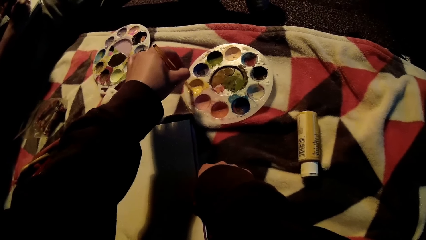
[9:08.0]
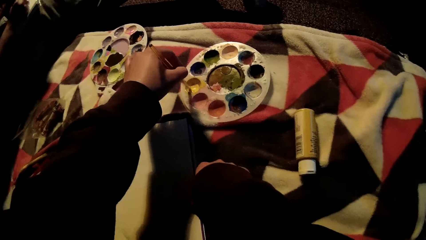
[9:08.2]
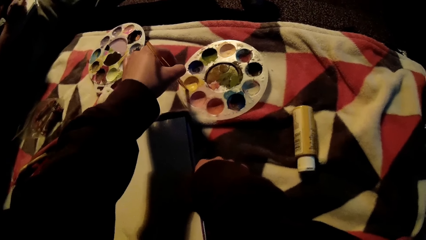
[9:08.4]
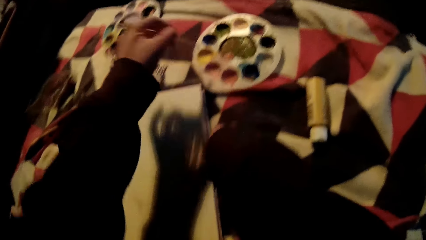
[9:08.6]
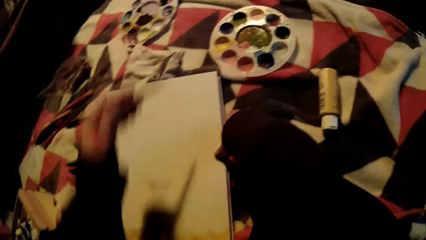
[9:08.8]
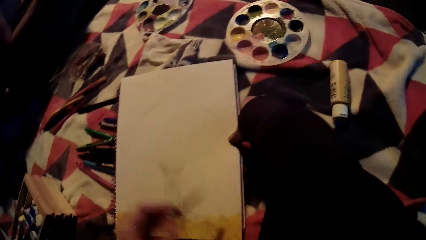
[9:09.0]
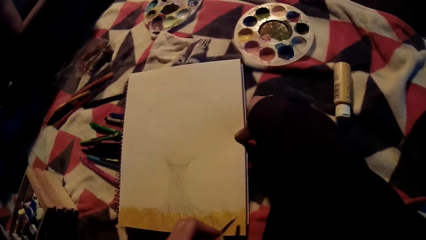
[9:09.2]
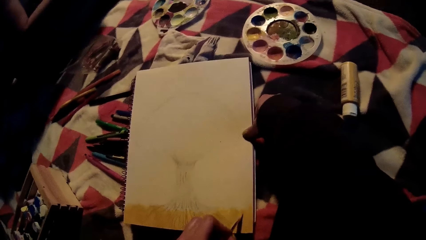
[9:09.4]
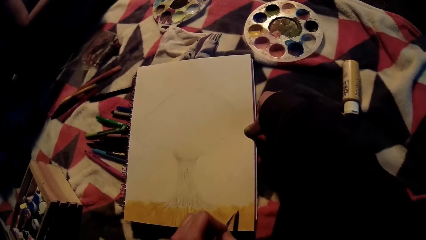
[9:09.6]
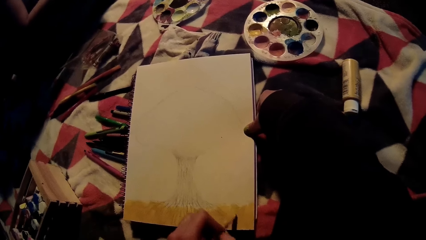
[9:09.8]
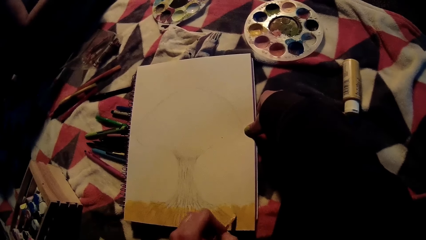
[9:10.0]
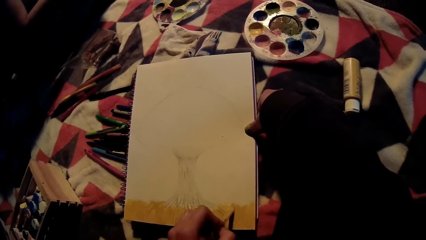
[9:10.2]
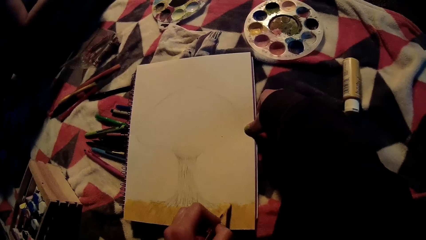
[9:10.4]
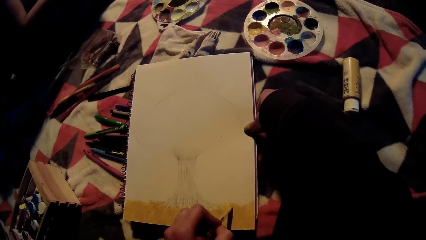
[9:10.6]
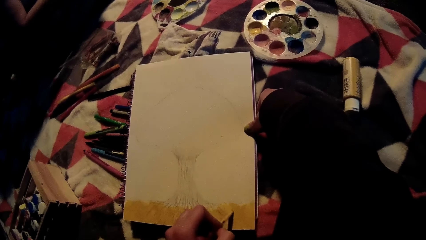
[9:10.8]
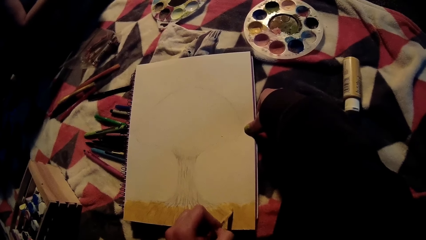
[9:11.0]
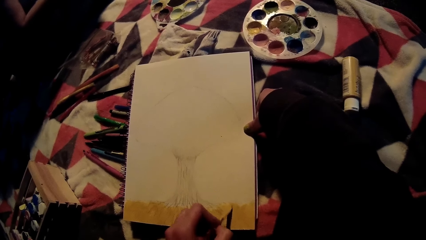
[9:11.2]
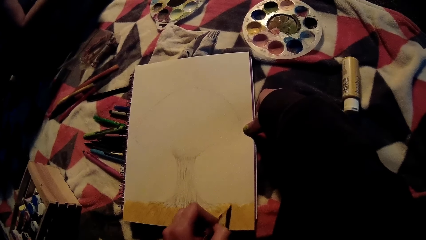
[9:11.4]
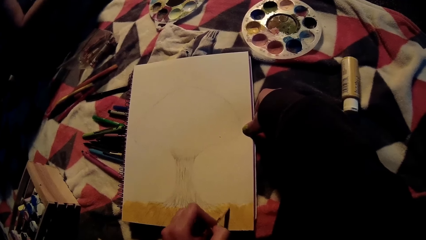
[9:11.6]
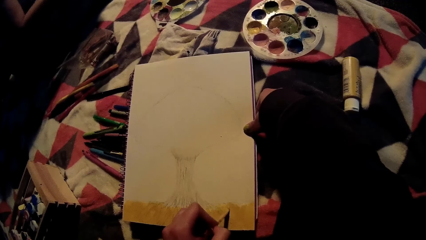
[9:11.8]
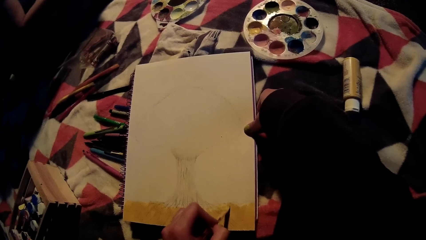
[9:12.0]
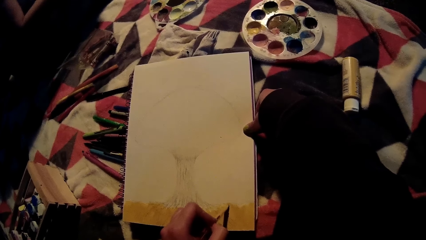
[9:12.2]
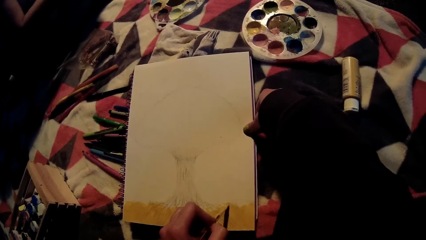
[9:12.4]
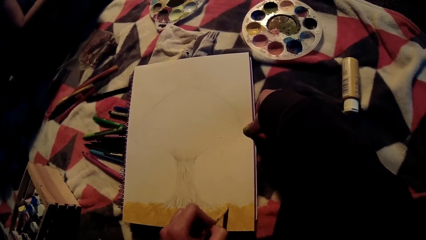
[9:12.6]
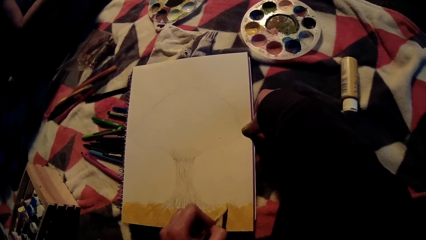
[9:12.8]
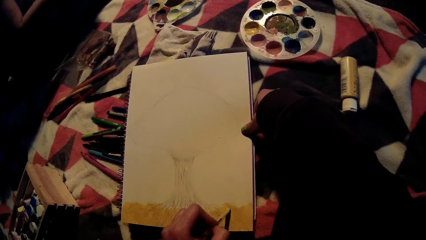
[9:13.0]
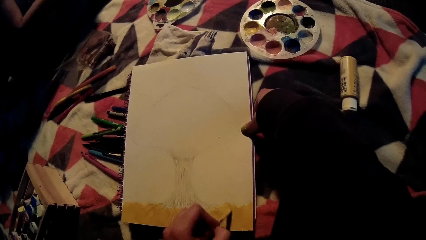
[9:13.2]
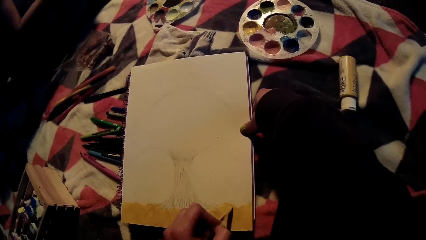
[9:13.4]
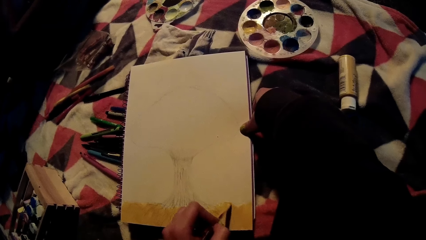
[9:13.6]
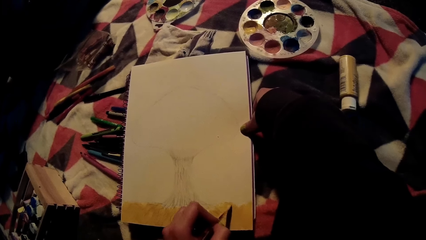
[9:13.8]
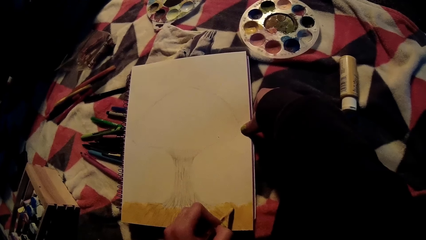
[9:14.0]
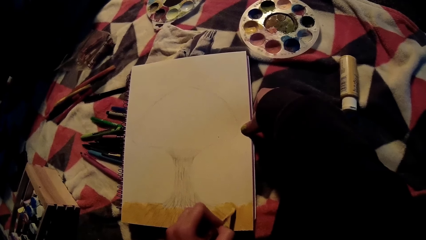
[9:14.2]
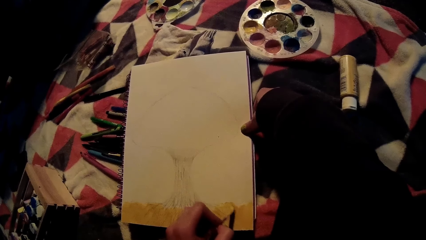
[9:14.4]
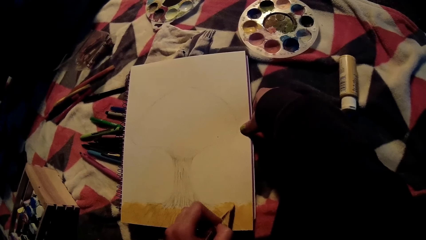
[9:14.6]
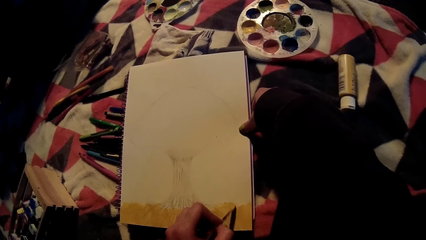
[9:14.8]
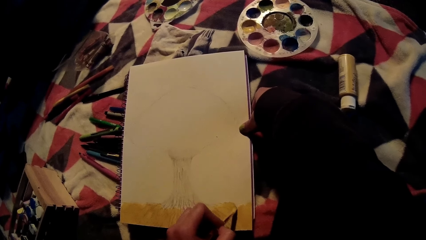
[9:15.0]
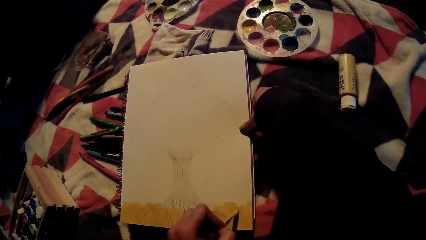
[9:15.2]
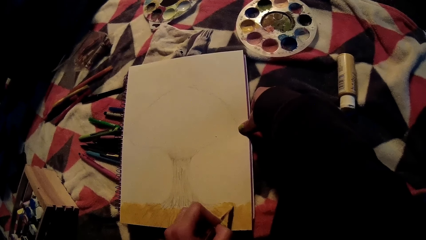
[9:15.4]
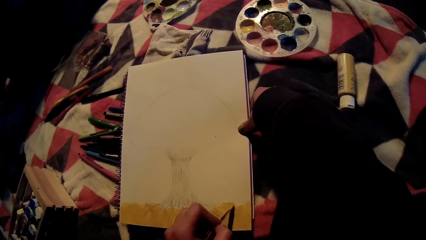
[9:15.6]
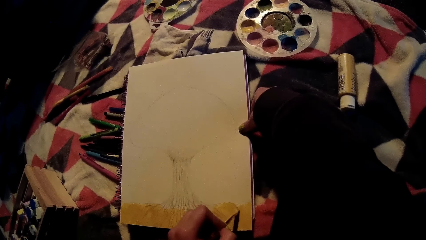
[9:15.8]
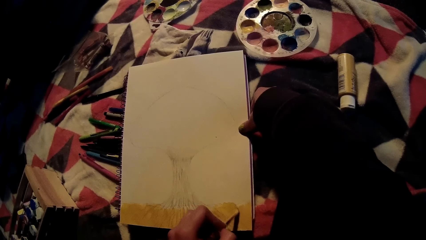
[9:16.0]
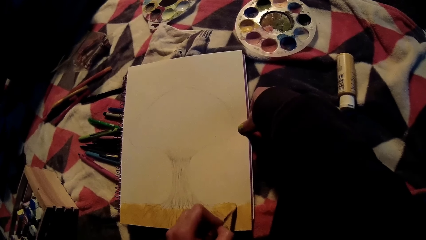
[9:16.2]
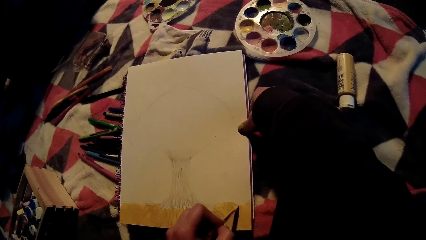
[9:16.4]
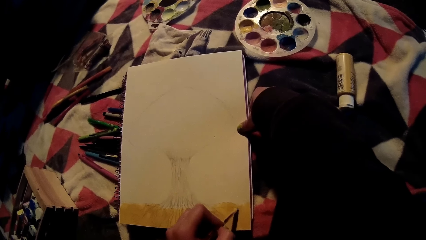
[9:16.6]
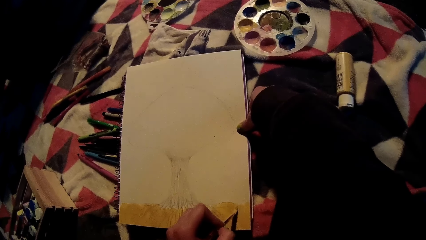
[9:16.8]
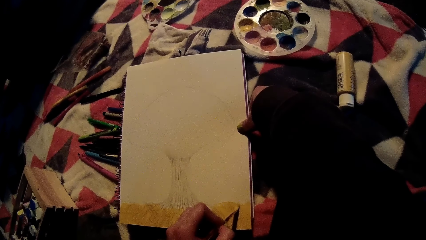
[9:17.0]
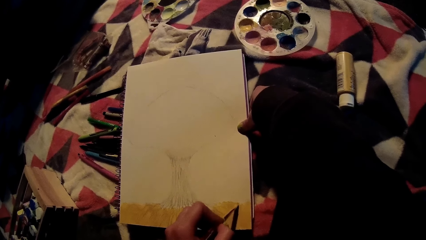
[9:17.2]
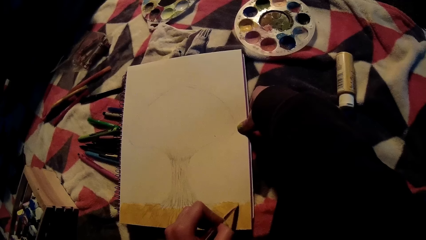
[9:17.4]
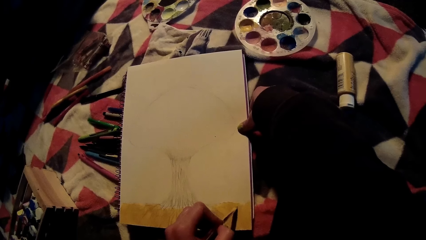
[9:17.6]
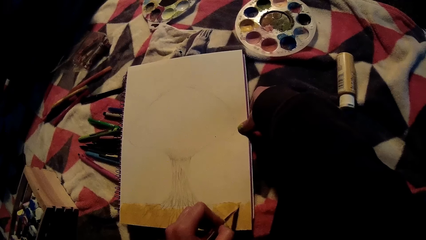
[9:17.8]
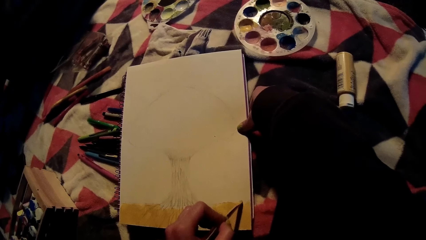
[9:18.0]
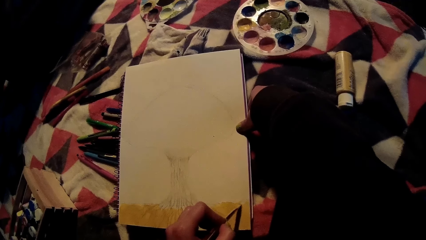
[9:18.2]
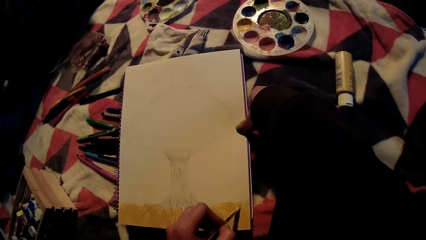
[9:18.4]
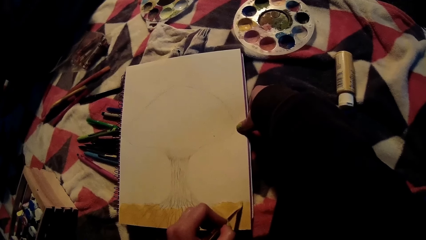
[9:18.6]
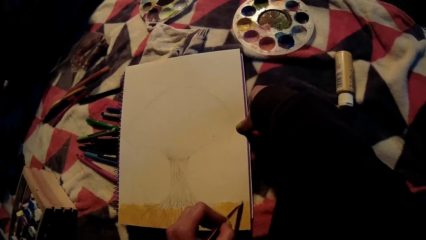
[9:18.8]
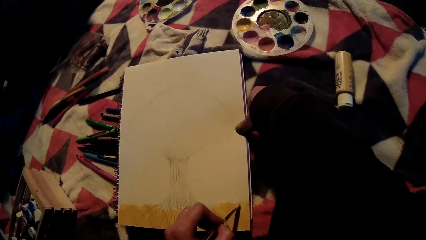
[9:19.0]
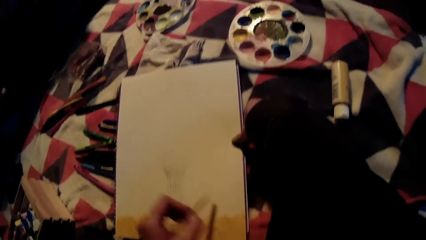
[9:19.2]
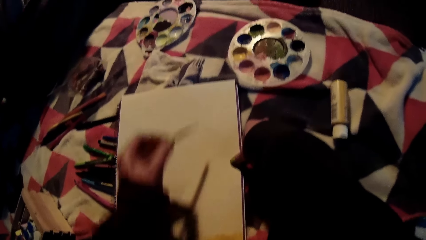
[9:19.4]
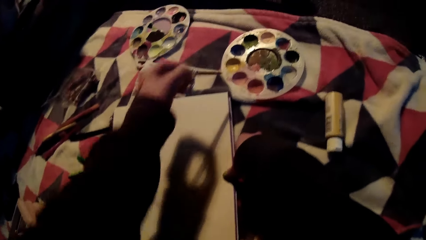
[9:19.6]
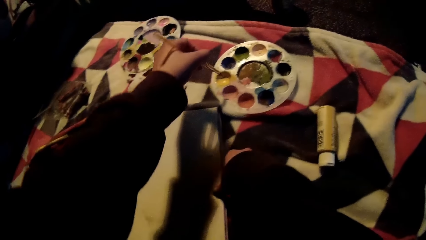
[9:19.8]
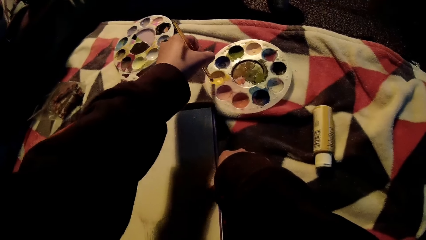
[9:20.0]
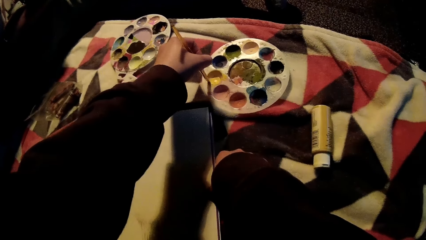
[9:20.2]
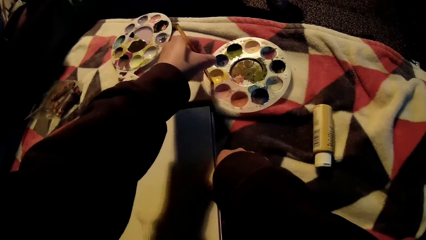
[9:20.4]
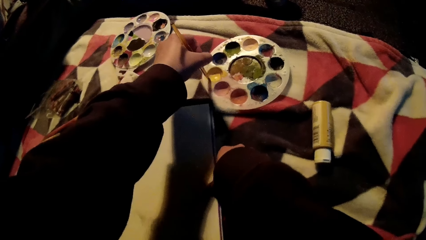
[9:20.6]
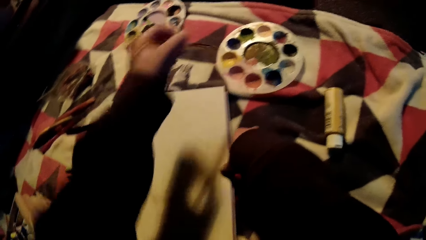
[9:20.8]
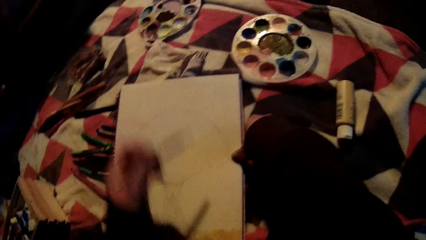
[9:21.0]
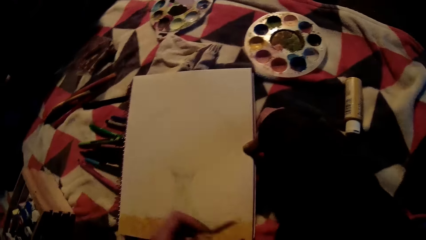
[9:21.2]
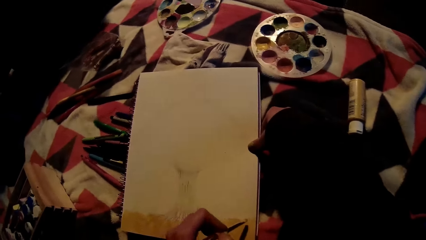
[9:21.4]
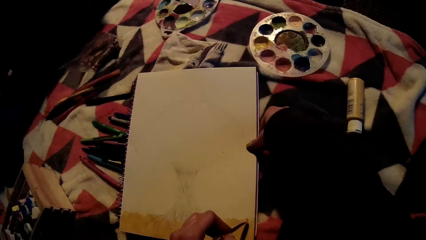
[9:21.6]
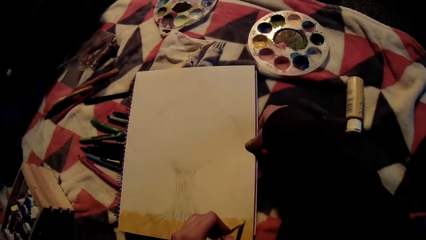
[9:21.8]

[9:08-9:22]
The camera wearer paints on the sketch pad with the paint brush in her left hand. She takes the yellow paint from the palette on the floor with the paintbrush in her left hand.

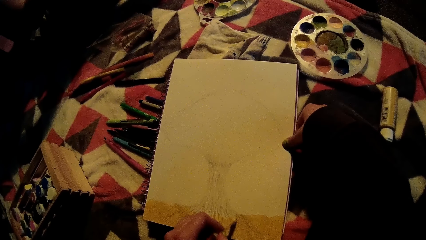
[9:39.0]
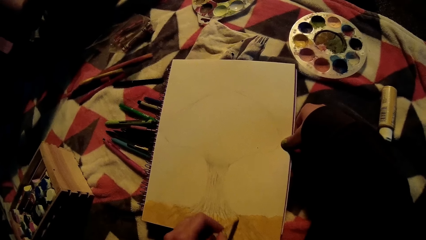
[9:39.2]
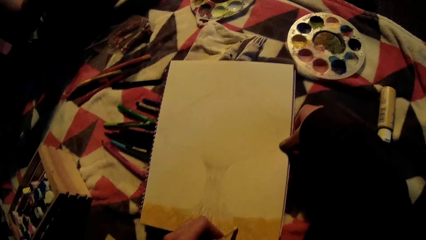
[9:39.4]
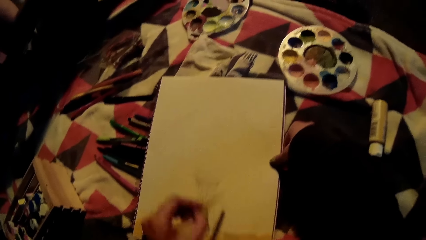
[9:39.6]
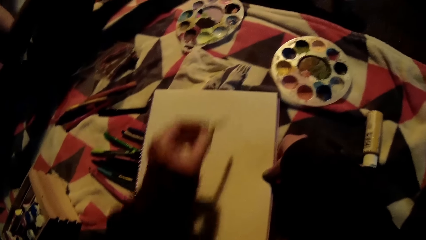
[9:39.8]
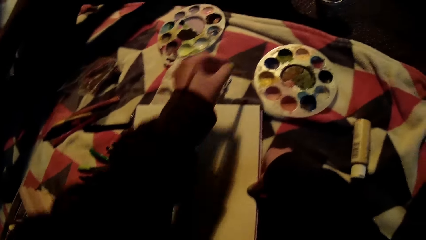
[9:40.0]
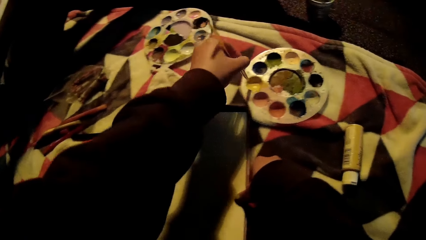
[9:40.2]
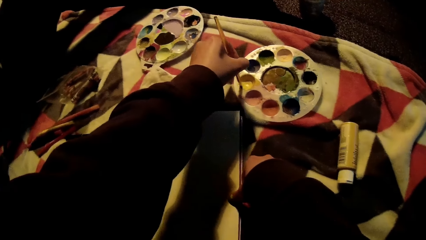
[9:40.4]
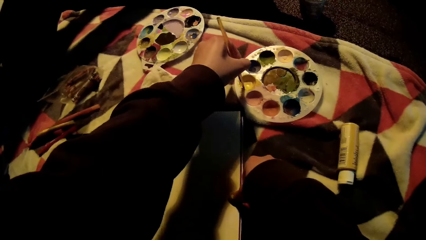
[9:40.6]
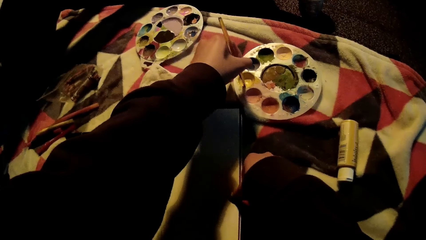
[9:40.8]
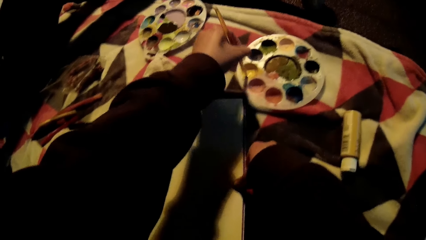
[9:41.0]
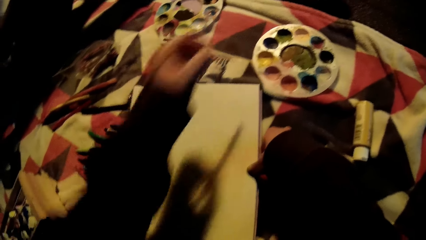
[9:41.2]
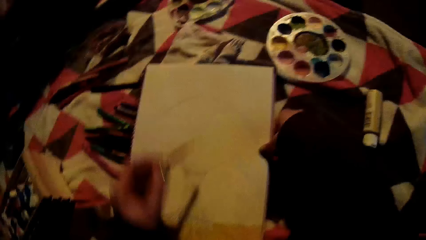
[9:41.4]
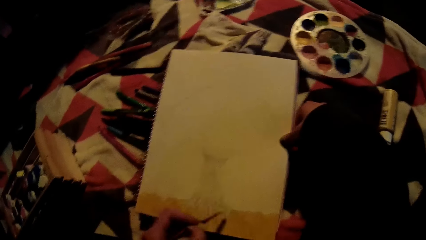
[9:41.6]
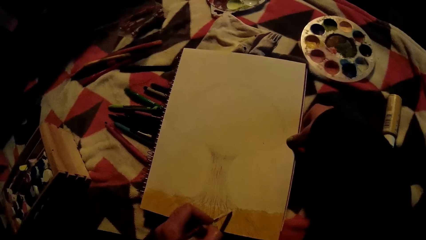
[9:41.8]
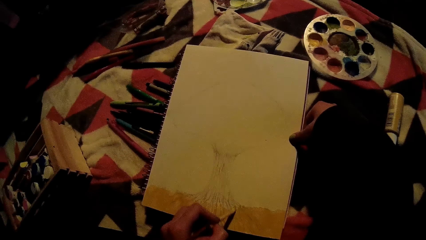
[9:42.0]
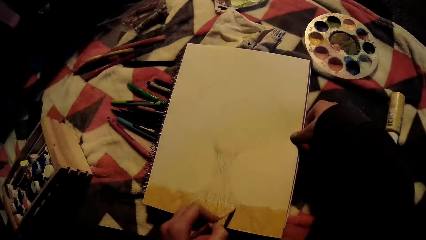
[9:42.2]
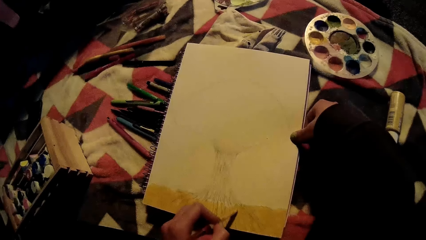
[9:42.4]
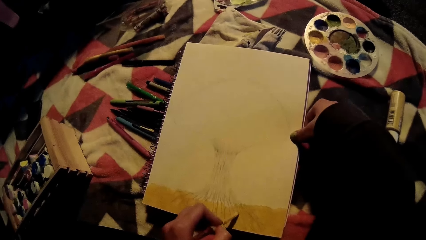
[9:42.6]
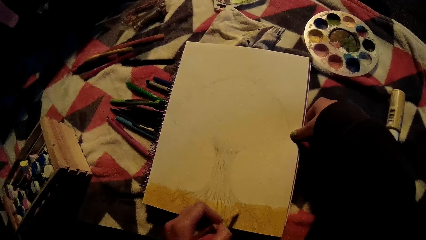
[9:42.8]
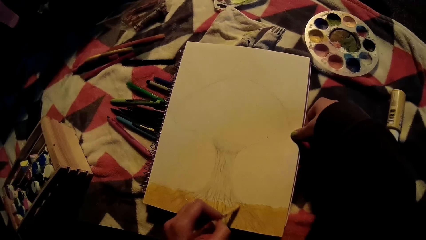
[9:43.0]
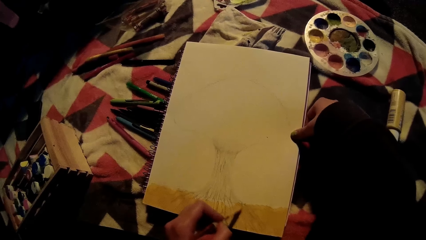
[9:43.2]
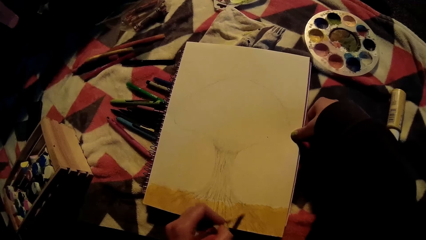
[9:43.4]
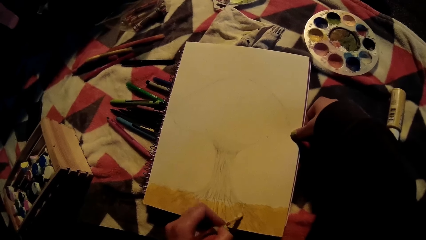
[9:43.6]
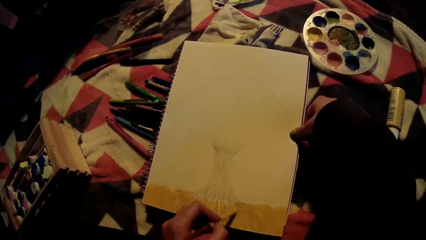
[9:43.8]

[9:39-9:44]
The camera wearer takes the yellow paint from the palette on the floor with the paintbrush in her left hand. She paints the picture on the drawing book with the paintbrush in her left hand.
